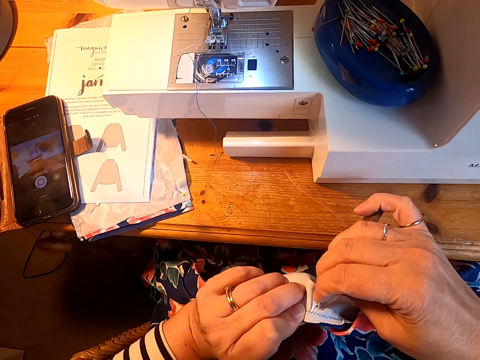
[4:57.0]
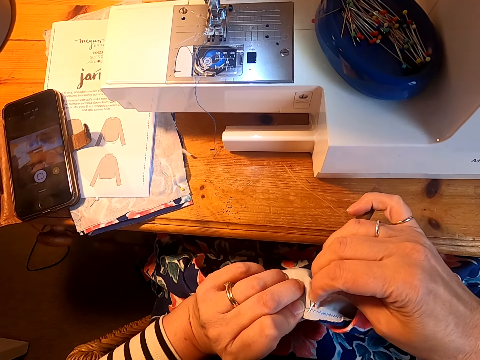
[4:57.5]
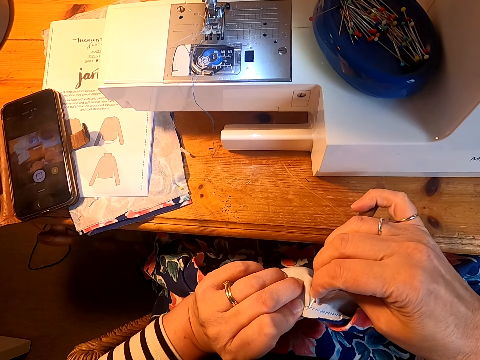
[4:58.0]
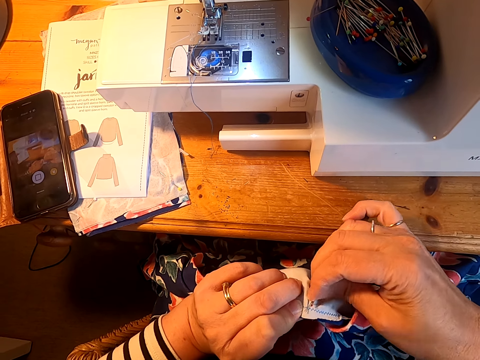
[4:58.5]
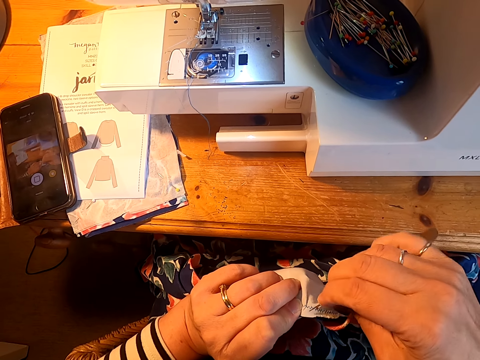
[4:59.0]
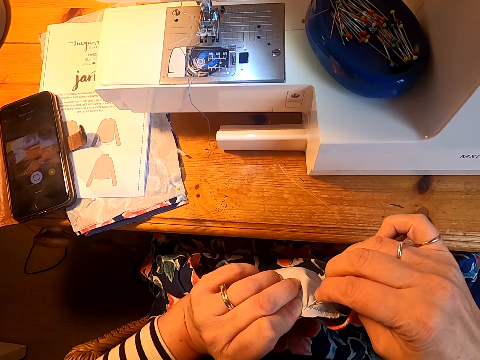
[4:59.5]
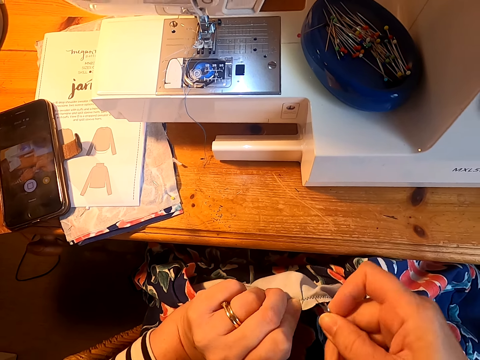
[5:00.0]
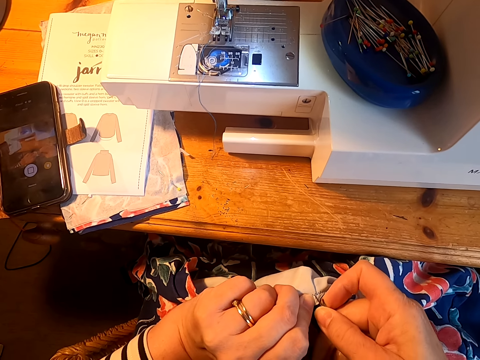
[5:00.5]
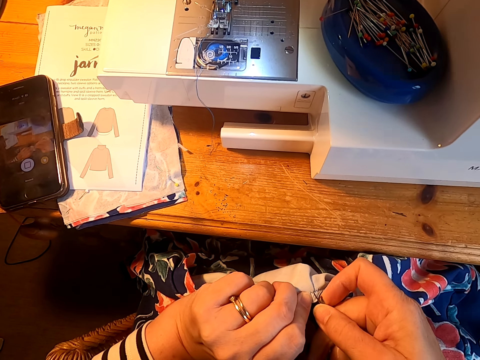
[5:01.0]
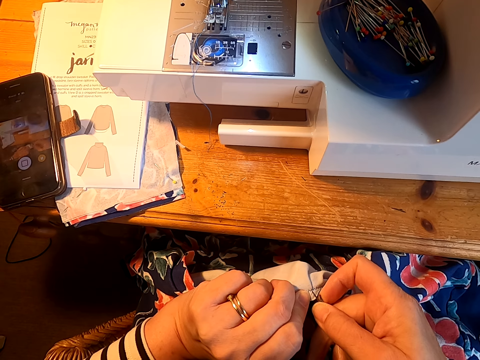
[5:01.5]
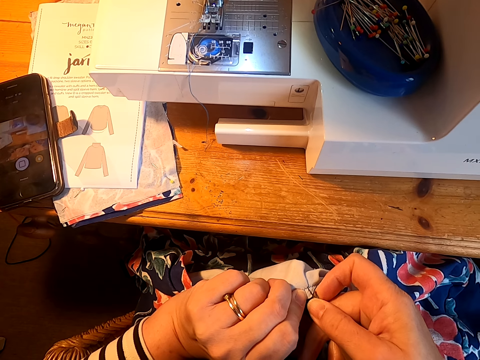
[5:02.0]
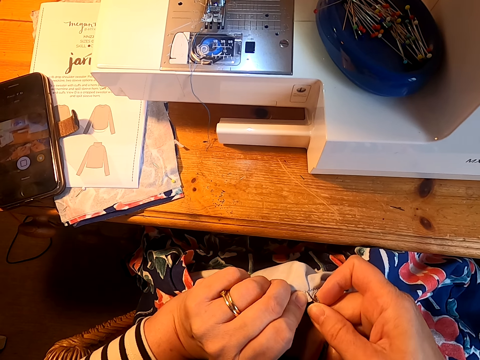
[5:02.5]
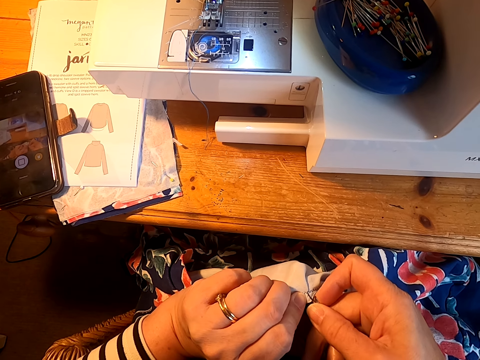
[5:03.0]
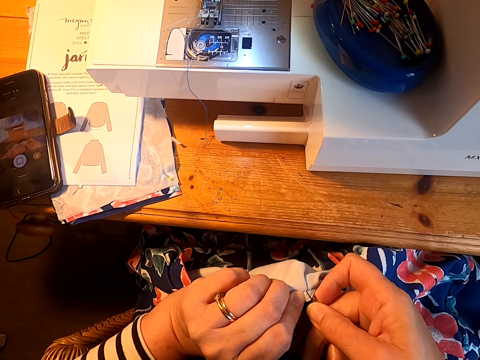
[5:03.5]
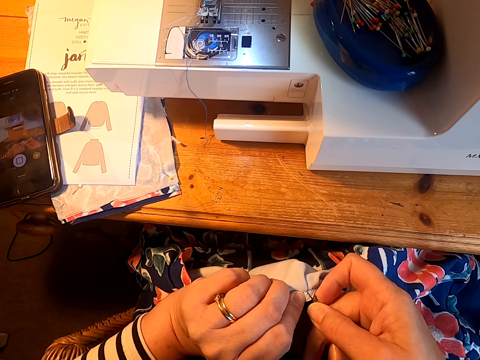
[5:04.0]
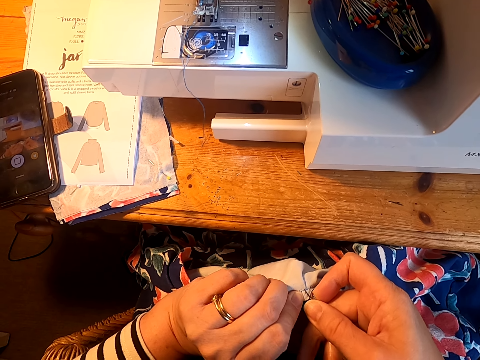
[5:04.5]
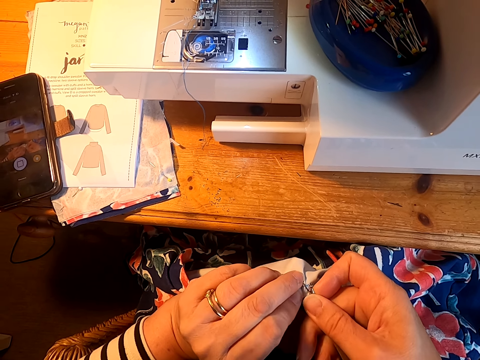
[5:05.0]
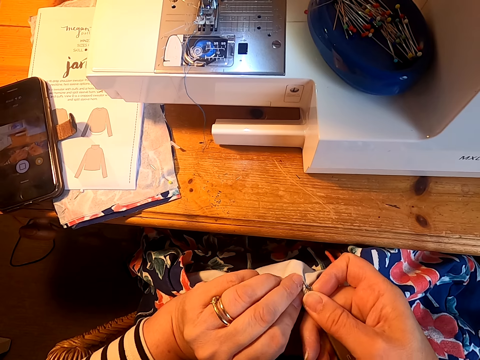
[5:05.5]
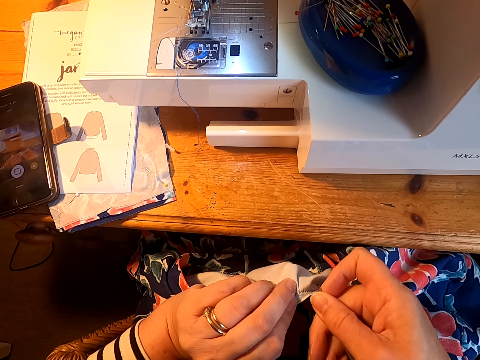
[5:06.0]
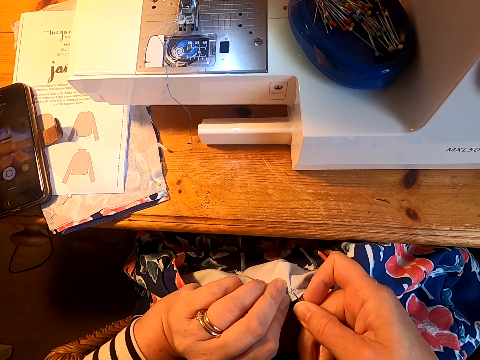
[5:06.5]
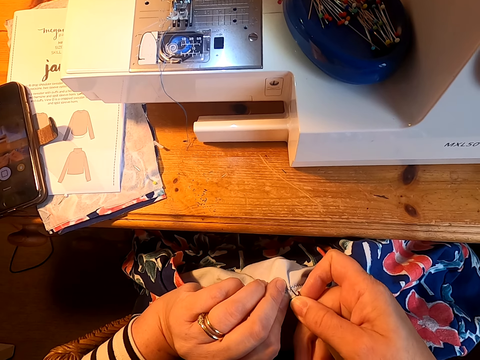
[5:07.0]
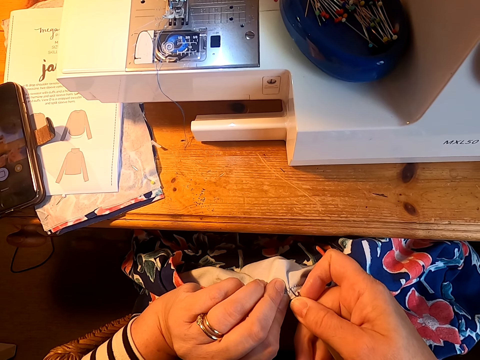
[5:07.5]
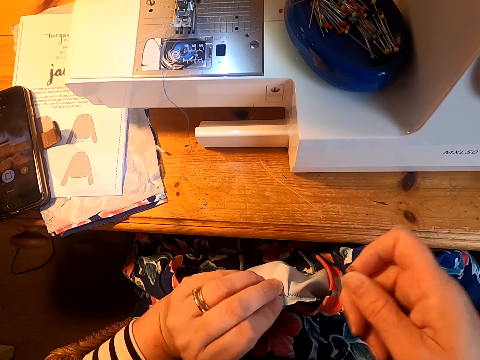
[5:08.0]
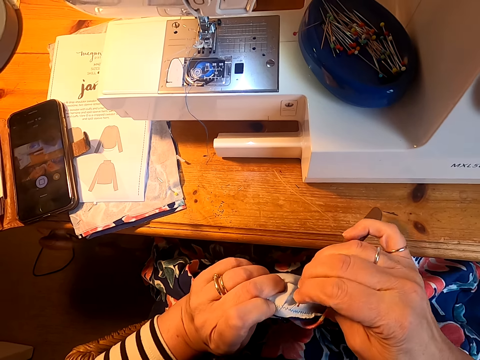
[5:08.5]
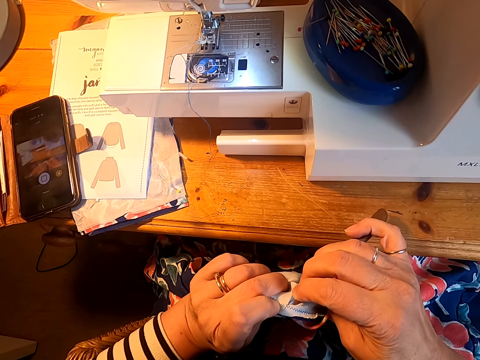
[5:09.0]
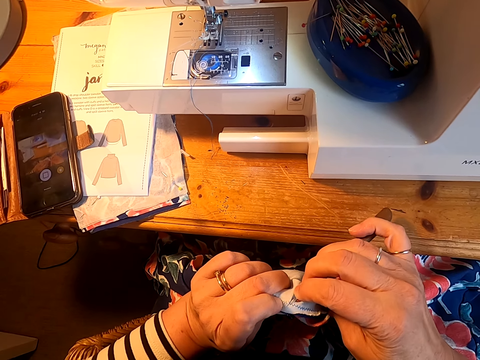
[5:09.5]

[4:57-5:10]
The camera wearer cuts stitches on the cloth. They remove the string.

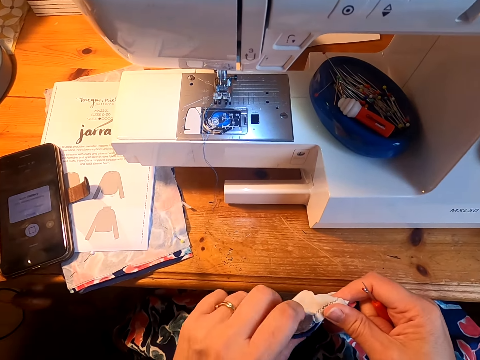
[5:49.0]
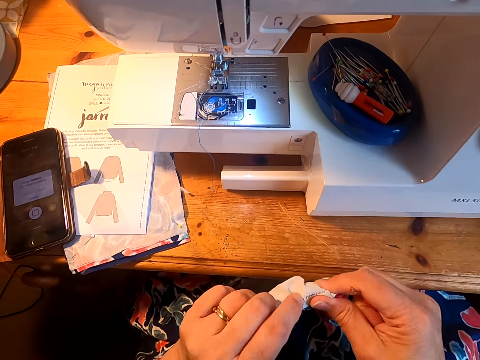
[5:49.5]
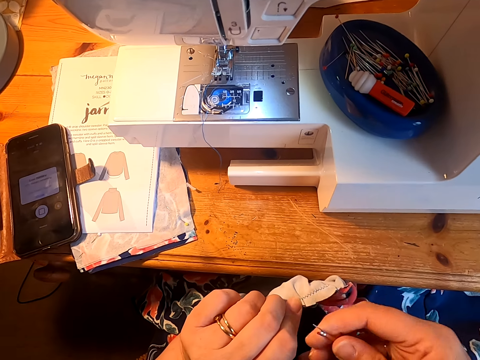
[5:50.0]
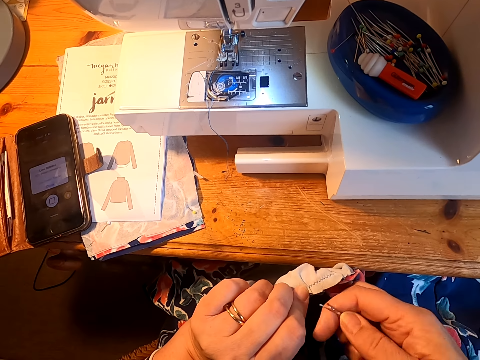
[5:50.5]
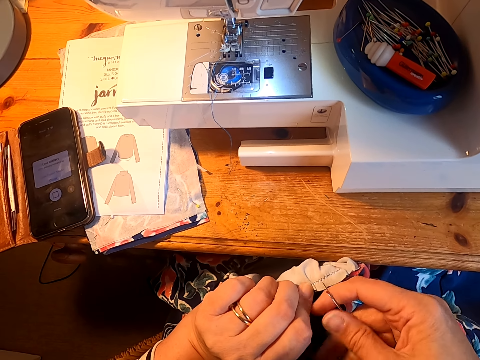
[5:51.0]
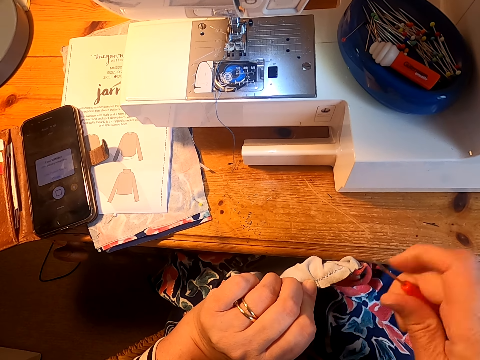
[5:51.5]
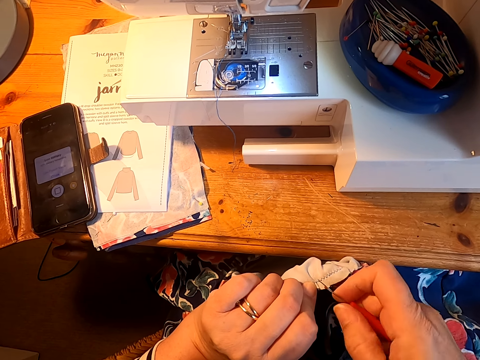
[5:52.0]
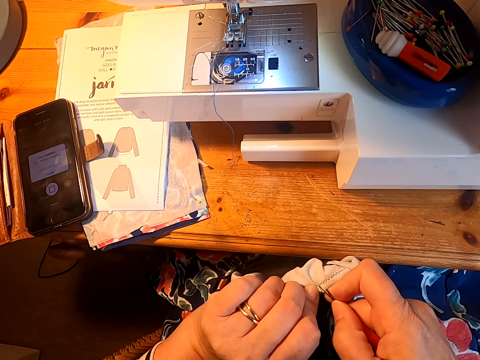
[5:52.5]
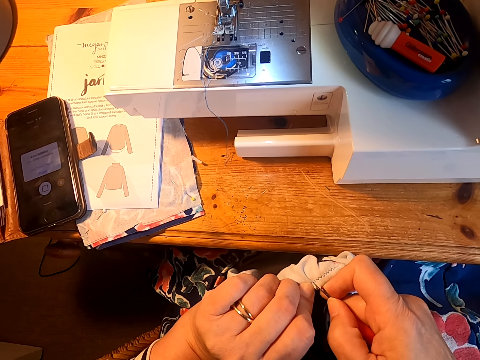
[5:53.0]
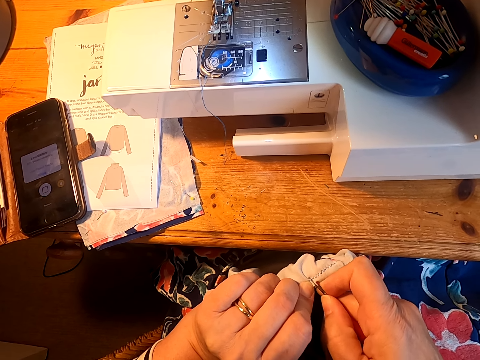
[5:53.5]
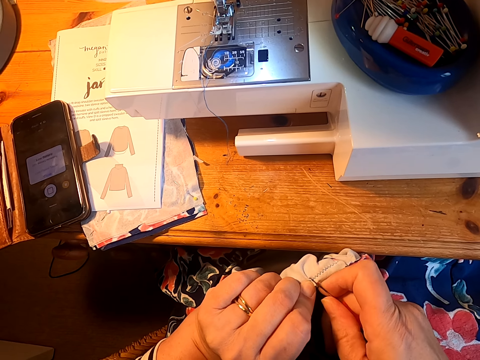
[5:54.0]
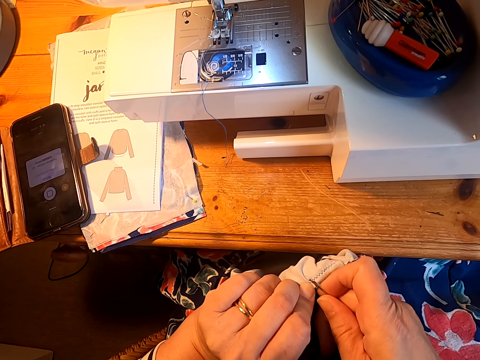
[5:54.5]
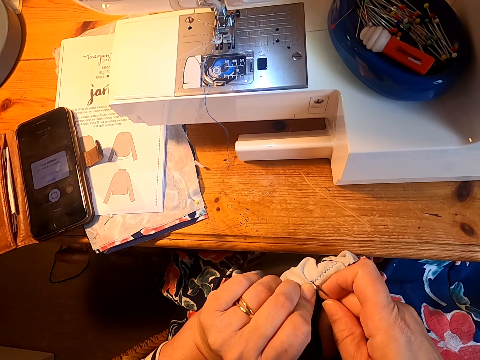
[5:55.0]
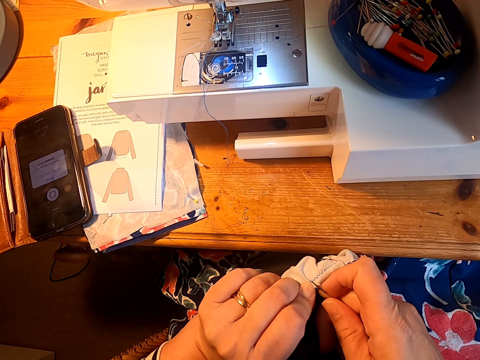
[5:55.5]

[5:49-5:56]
The camera wearer cuts stitches on the cloth.

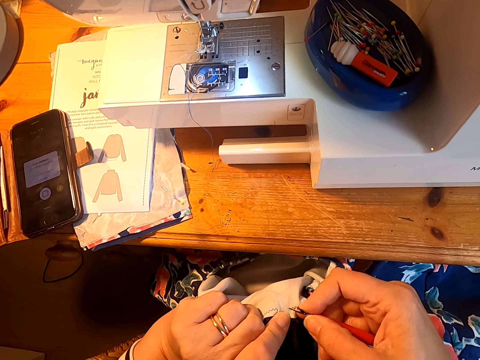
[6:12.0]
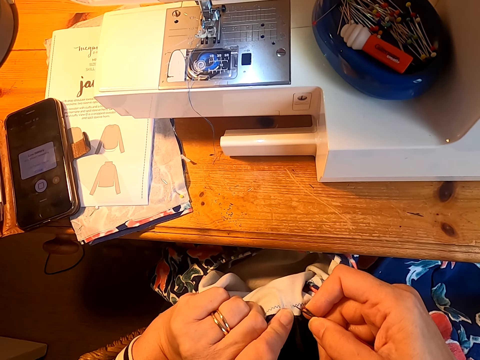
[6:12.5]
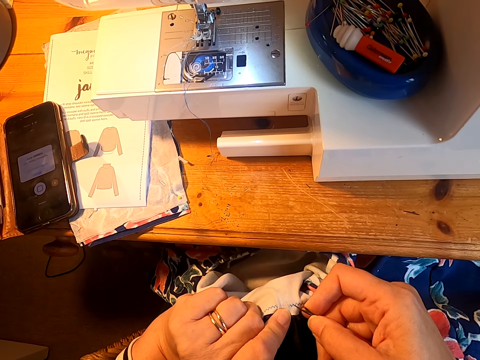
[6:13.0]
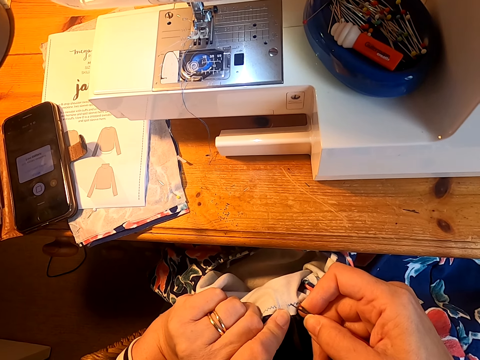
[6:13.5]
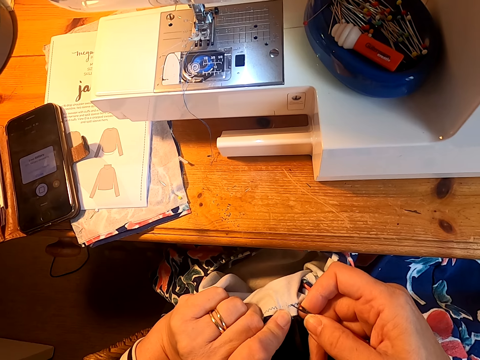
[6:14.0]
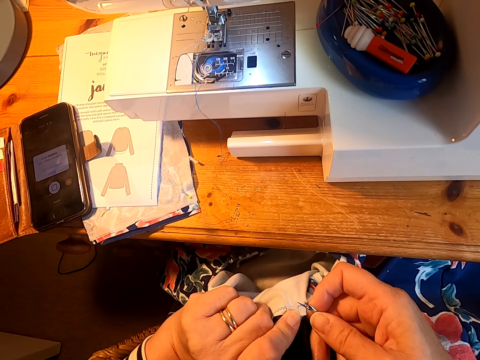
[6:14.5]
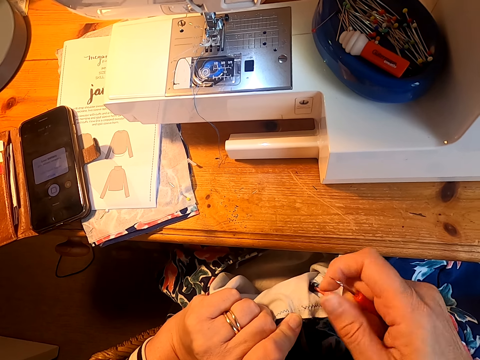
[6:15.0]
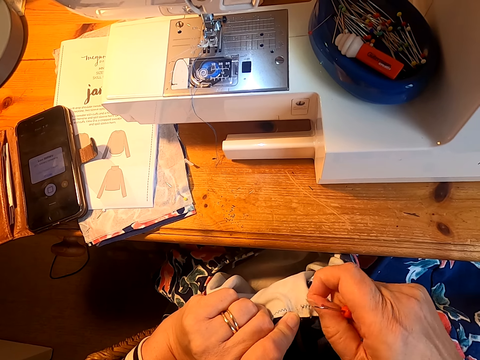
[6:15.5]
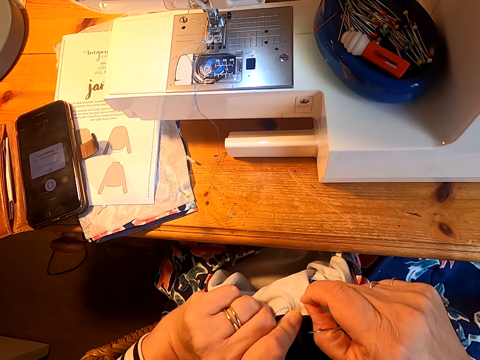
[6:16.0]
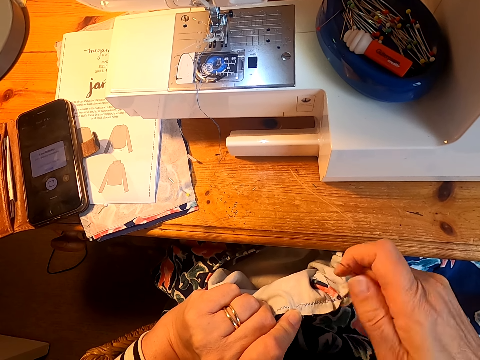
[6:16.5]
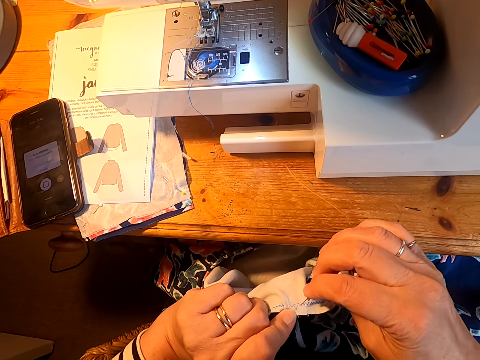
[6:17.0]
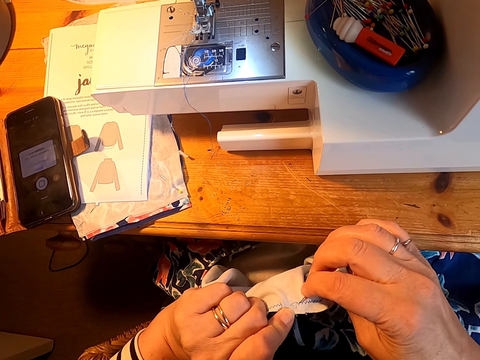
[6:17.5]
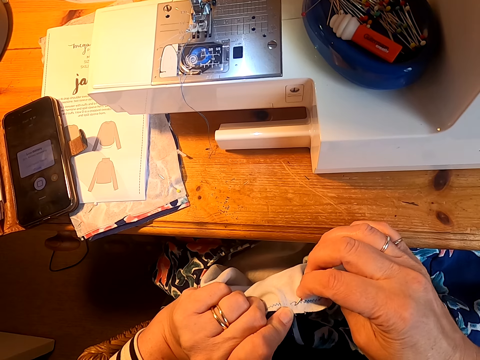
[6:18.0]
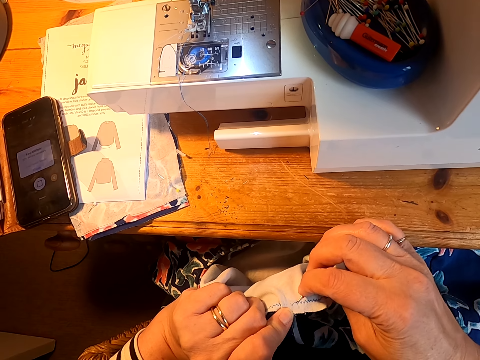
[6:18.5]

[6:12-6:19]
The camera wearer removes the string on the cloth.
